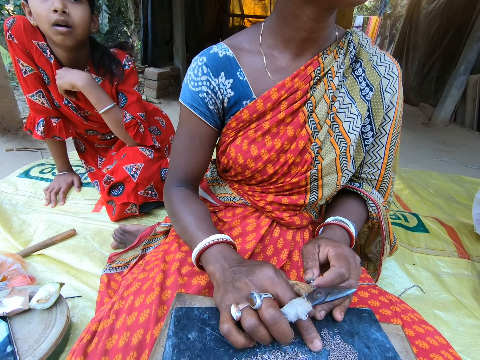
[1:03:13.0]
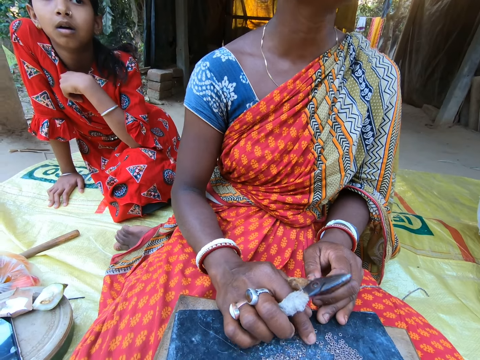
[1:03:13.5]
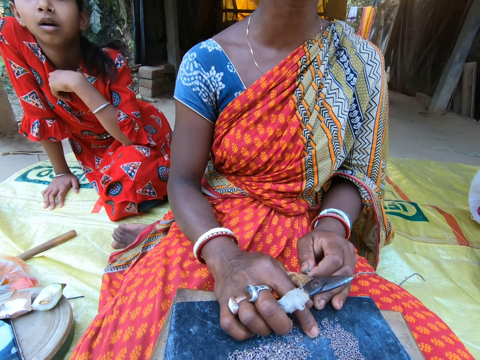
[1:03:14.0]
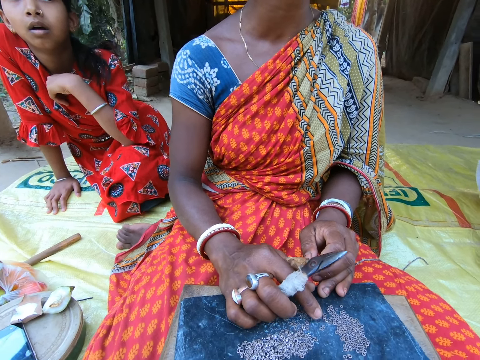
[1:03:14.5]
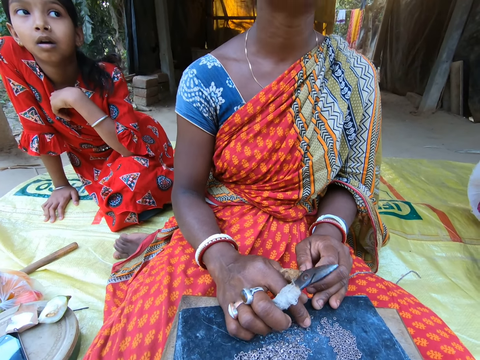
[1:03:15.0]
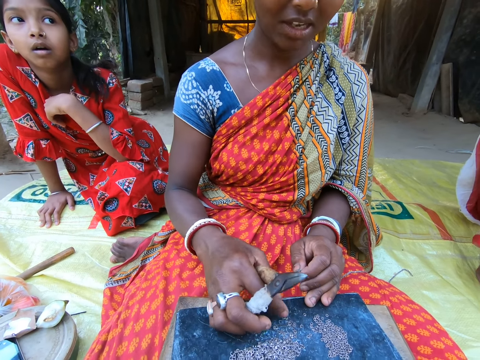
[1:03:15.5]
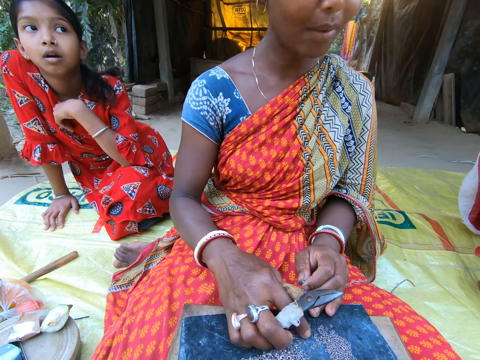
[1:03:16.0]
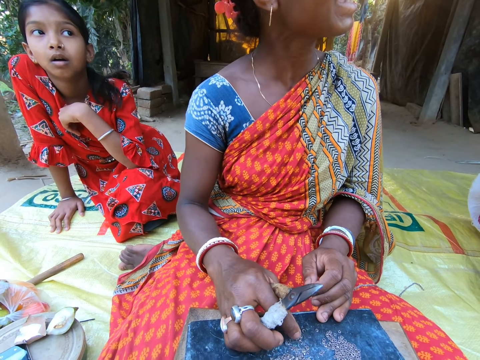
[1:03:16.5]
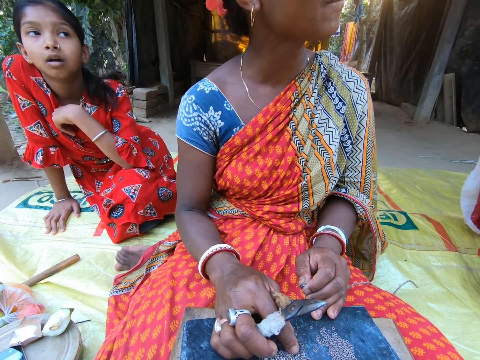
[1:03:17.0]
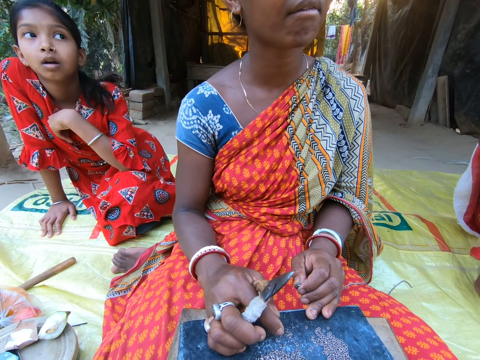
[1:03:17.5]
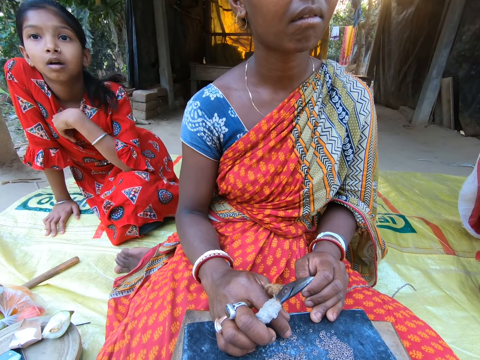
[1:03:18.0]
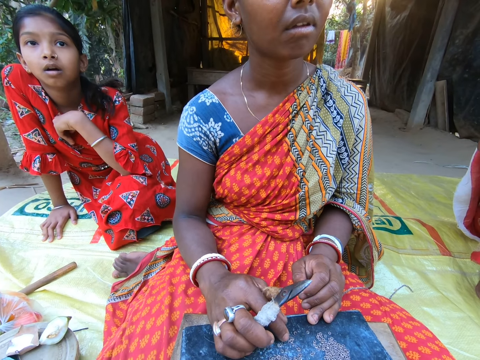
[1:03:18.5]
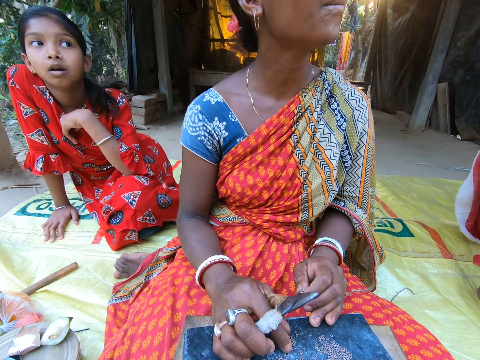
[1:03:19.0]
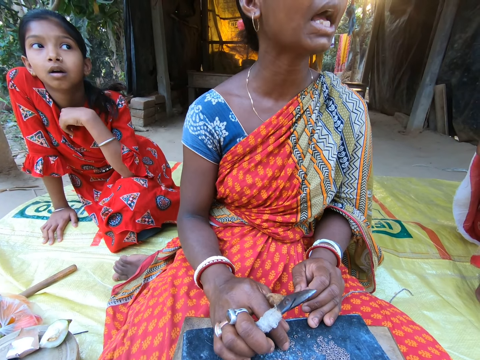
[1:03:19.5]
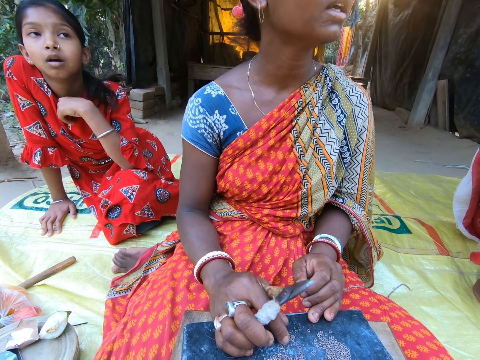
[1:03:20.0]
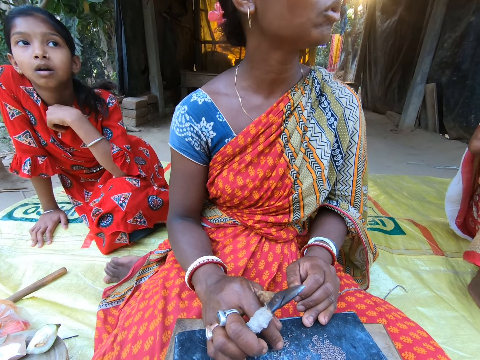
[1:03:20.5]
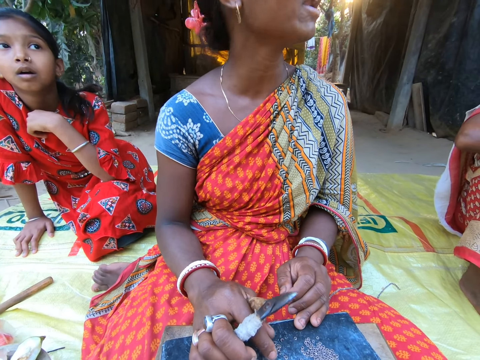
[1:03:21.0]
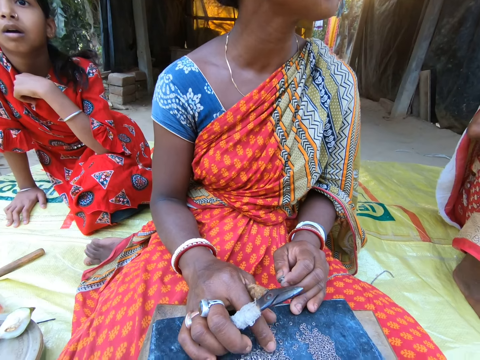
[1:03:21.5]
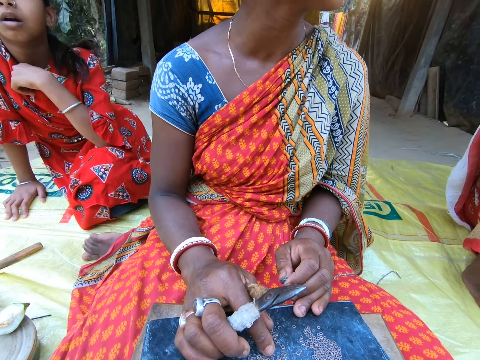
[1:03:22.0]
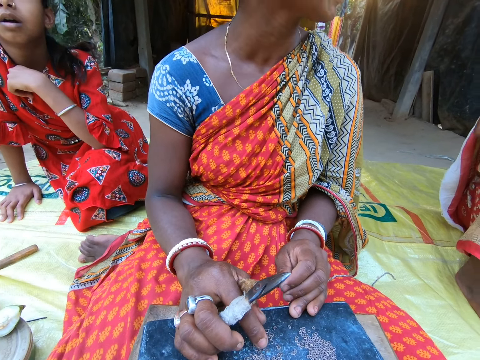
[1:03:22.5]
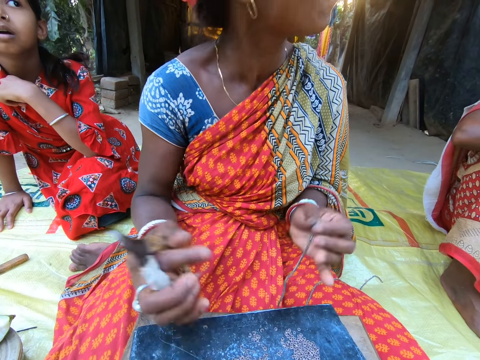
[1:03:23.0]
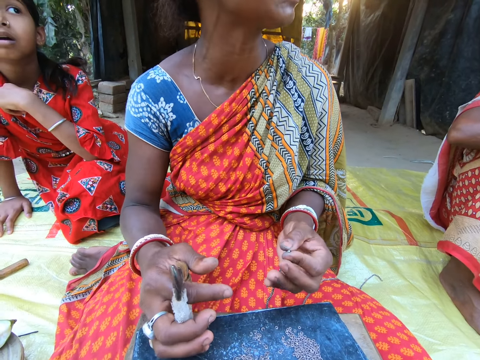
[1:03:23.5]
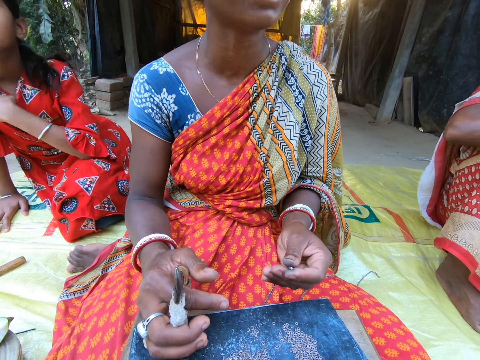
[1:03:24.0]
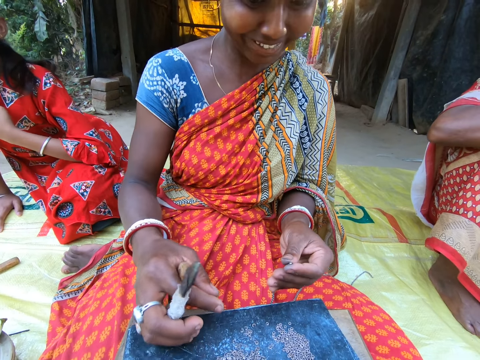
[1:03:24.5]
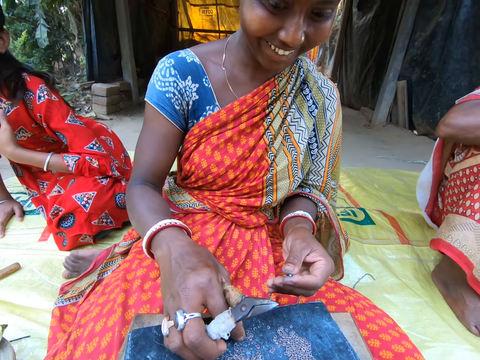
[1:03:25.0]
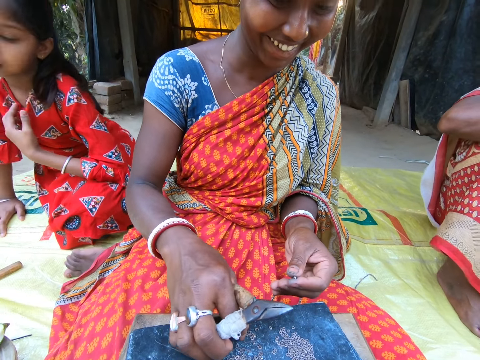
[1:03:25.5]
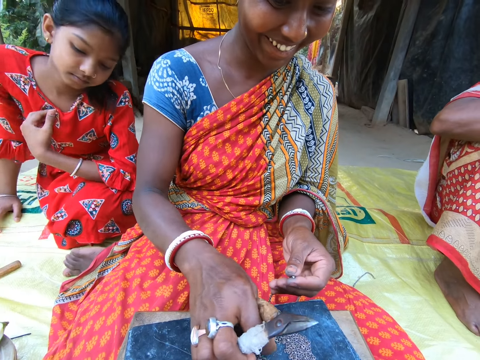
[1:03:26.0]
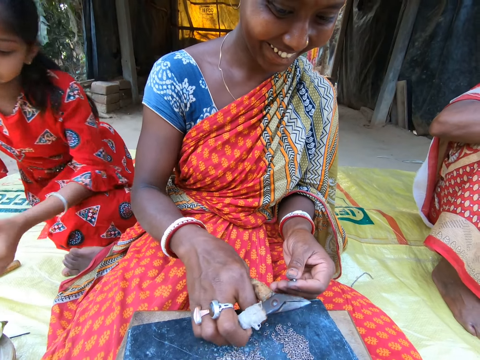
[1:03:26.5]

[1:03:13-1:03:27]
The woman uses gestures. She picks something and moves the beads on the stool with her right hand.

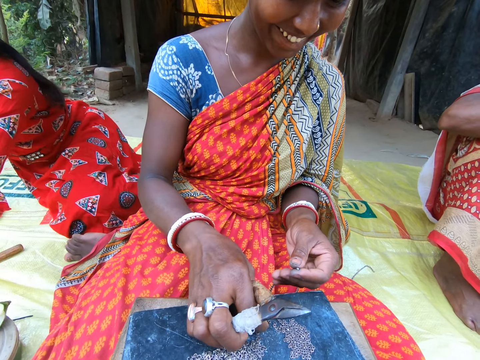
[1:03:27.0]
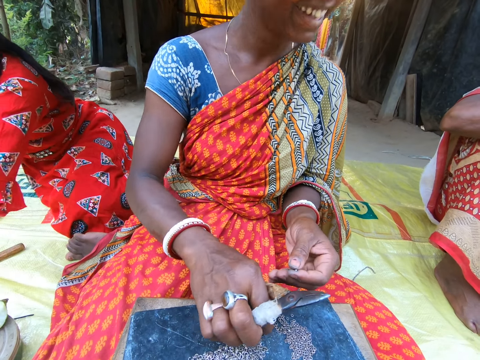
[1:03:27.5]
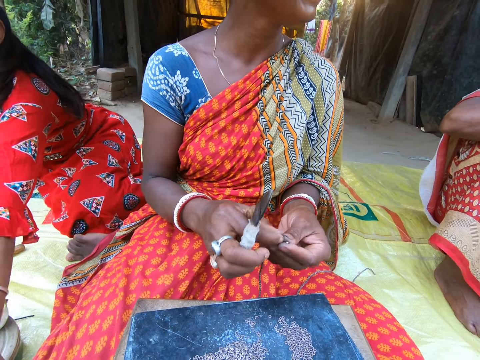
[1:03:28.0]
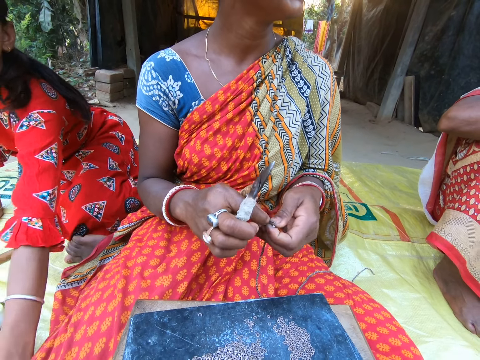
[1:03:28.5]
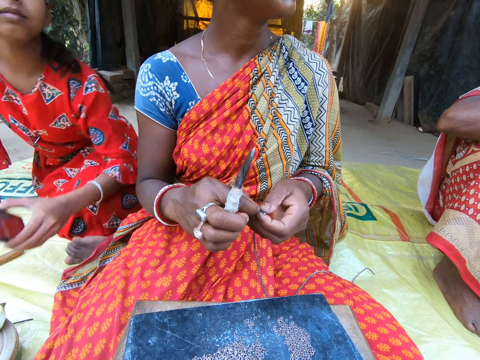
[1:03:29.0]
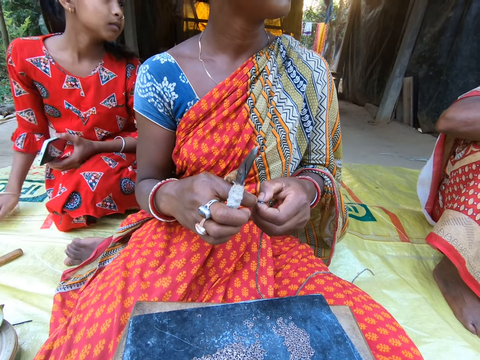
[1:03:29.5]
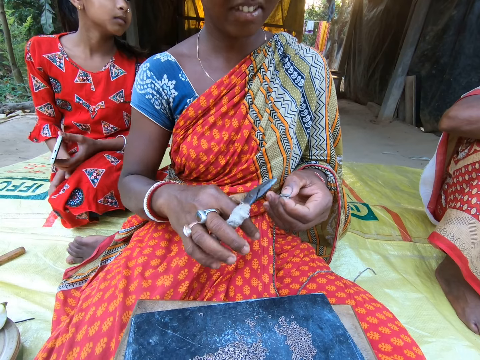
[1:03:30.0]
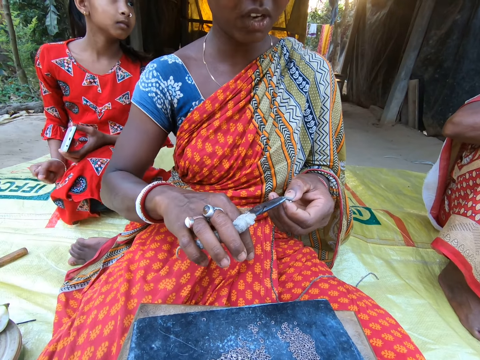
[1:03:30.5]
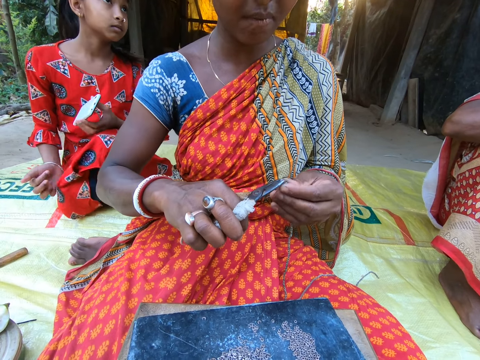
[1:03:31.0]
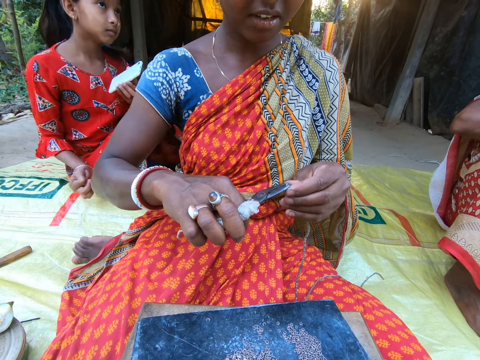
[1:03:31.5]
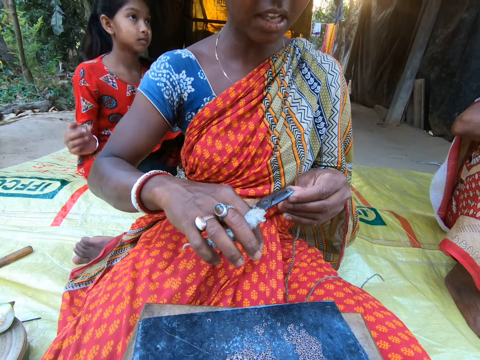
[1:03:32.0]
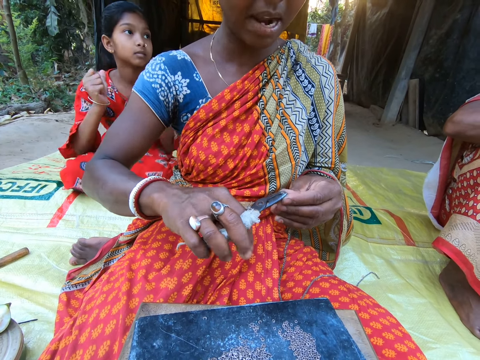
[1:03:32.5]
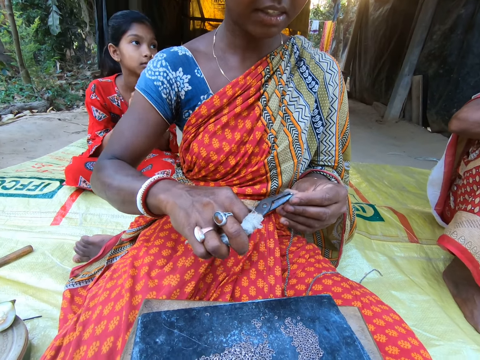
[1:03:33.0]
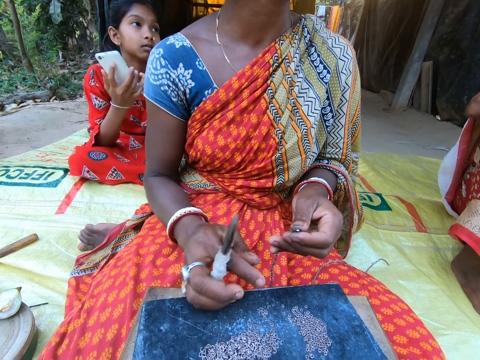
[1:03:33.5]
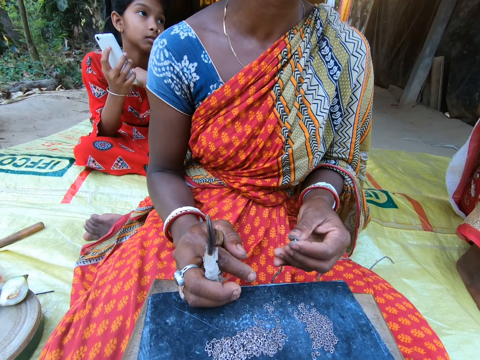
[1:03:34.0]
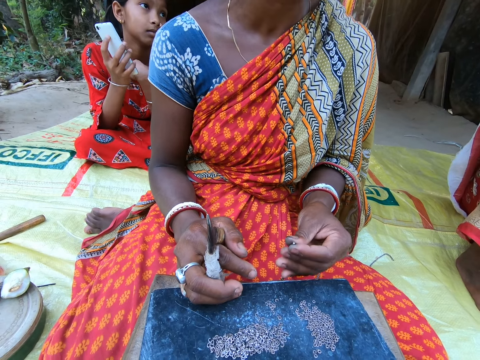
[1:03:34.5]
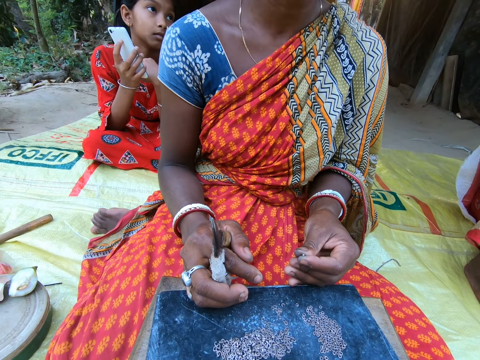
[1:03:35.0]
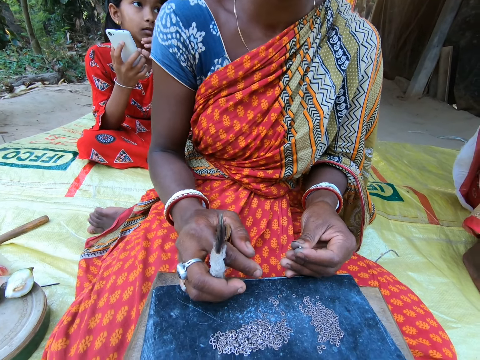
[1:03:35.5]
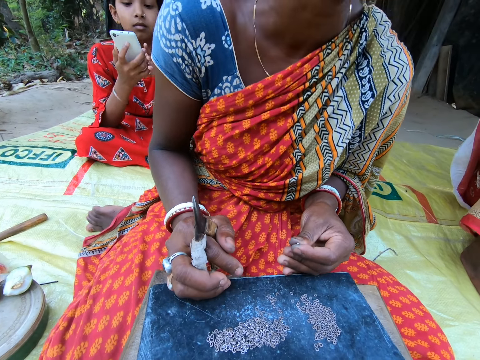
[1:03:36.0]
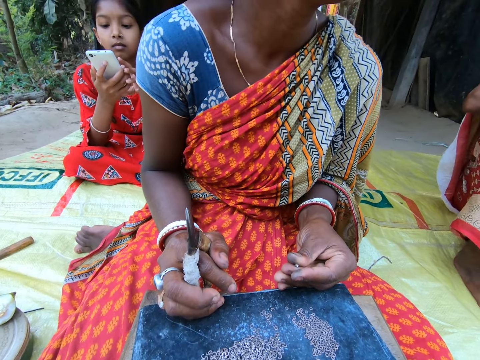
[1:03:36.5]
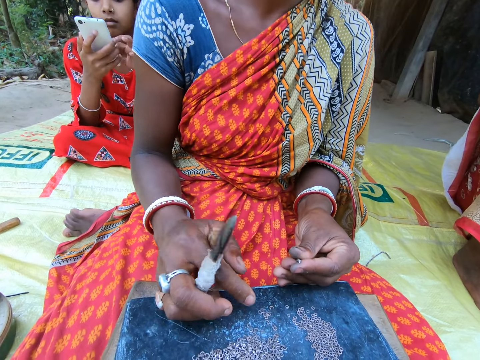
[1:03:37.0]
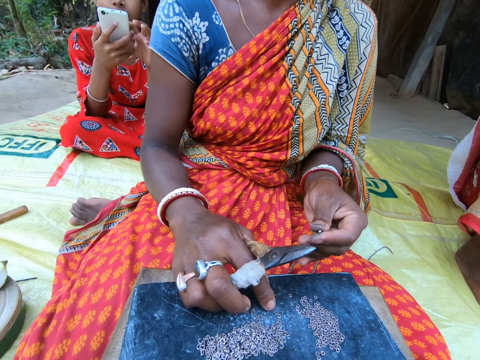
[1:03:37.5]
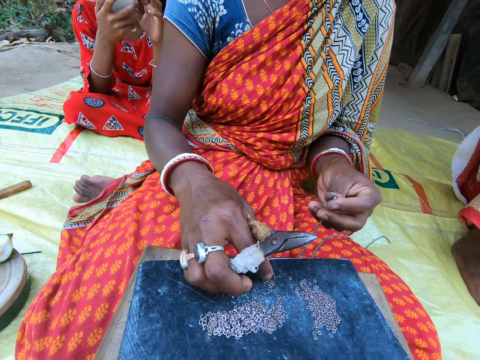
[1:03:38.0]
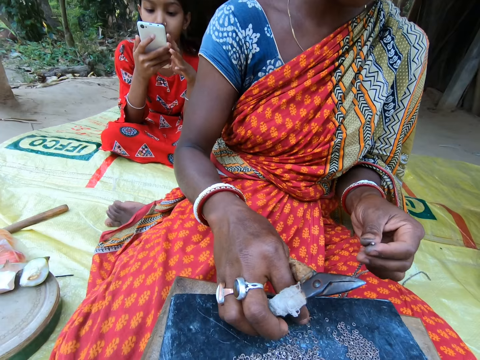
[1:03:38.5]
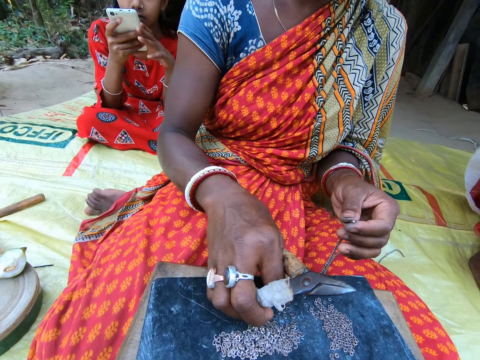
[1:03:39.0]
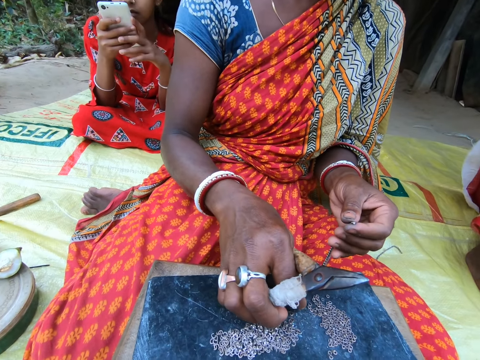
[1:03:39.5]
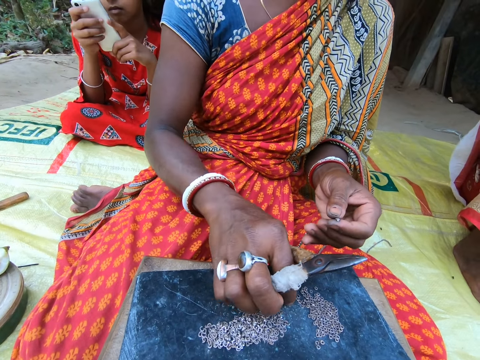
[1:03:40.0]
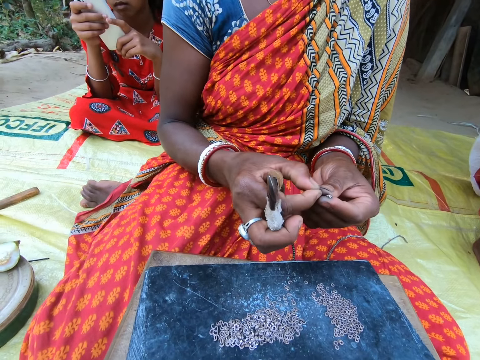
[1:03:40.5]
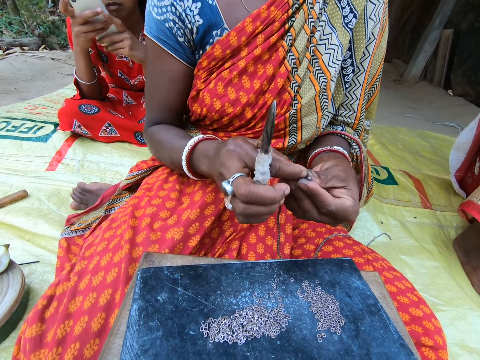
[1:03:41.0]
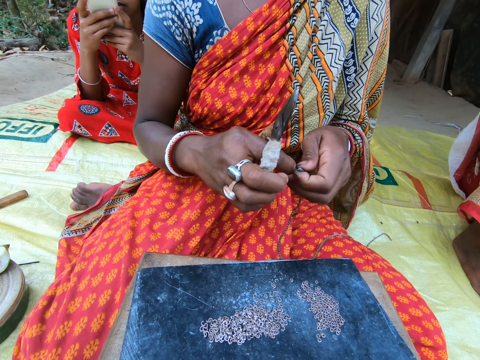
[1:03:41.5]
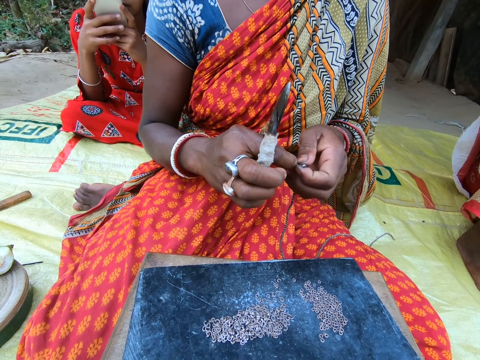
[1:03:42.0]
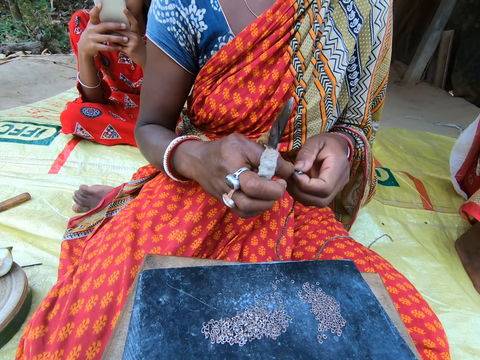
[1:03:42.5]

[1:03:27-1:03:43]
The woman picks a bead from the stool with her right hand. She places the bead in the rope in her left hand with her right hand and fixes a waist bead. A girl picks a phone from the stool with her left hand. The girl wipes her right hand on her cloth. The woman presses the bead in the rope in her left hand with the pair of scissors in her right hand. The girl clenches her right hand. The girl passes the phone from her left hand to her right hand. The woman places her right hand on the stool. She places her left hand on the stool. The girl presses the phone in her right hand with her left hand. The woman moves around. She moves the beads on the stool with her right hand. The girl holds the phone with her hands. The woman picks a bead from the stool with her right hand. She places the bead in the rope in her left hand with her right hand and fixes a waist bead.
